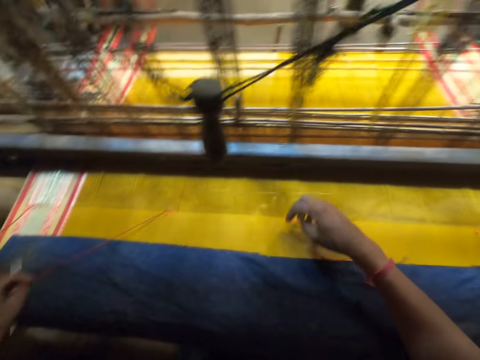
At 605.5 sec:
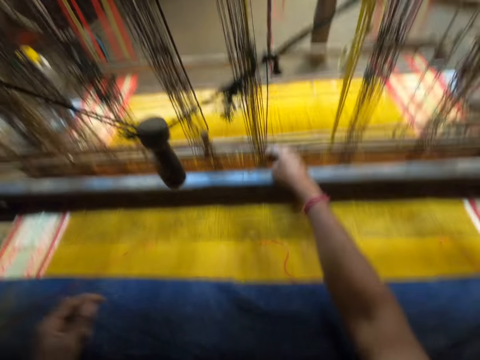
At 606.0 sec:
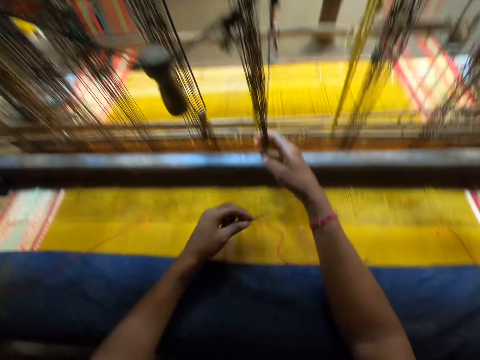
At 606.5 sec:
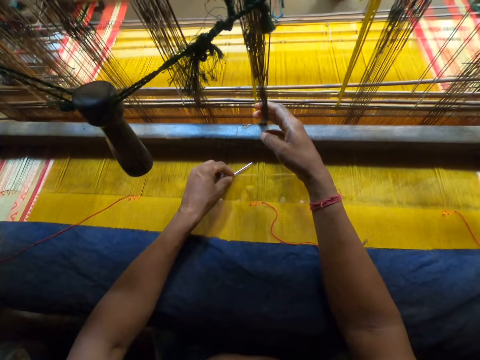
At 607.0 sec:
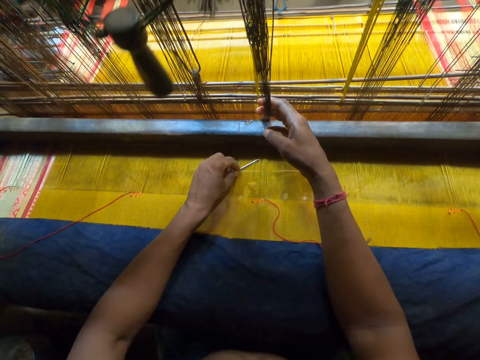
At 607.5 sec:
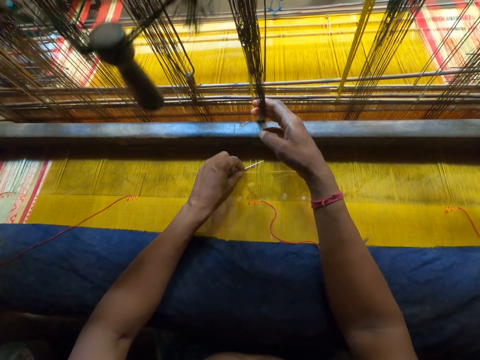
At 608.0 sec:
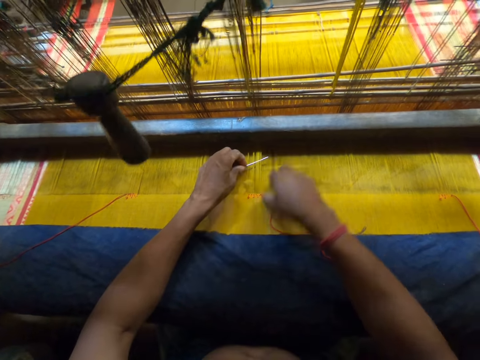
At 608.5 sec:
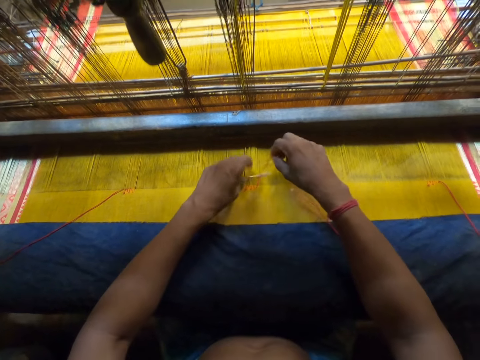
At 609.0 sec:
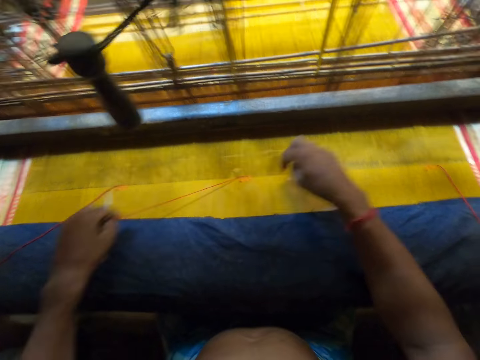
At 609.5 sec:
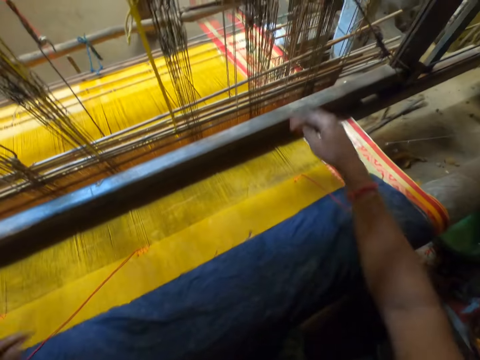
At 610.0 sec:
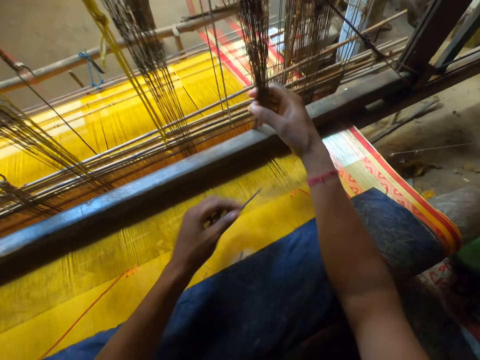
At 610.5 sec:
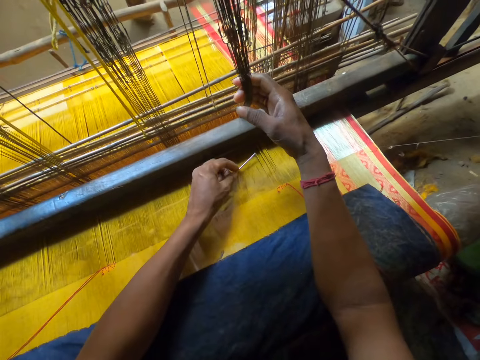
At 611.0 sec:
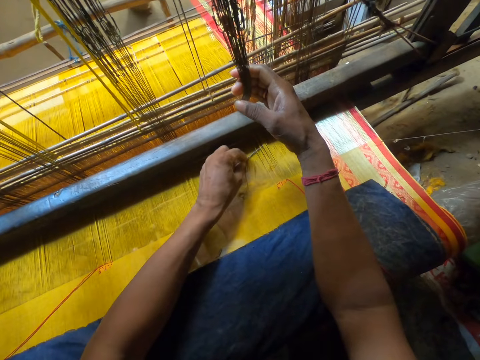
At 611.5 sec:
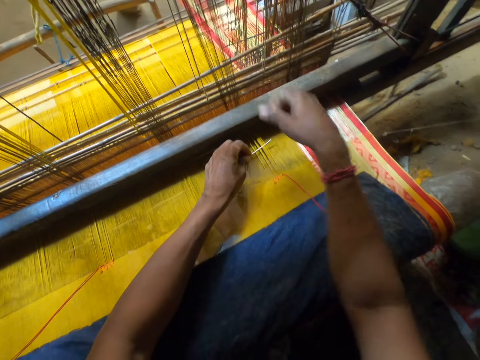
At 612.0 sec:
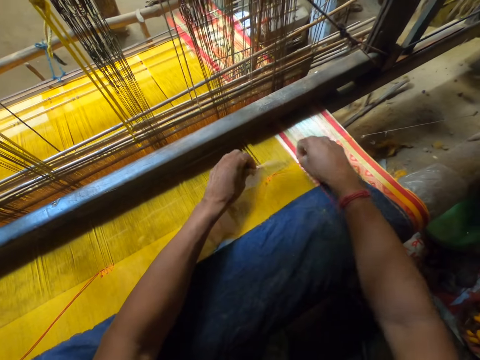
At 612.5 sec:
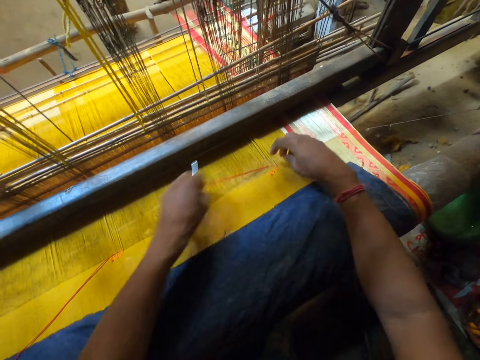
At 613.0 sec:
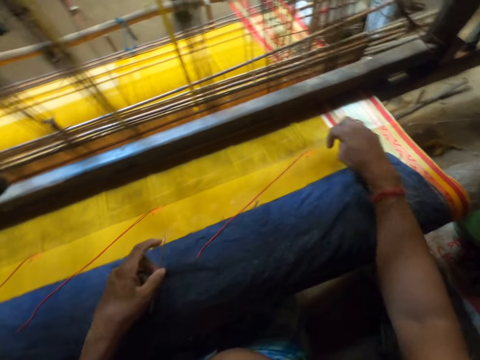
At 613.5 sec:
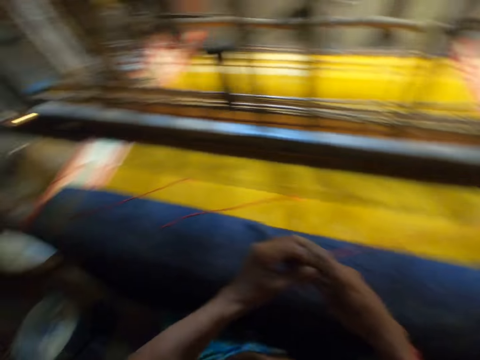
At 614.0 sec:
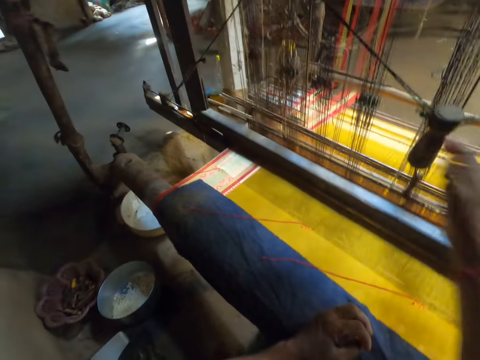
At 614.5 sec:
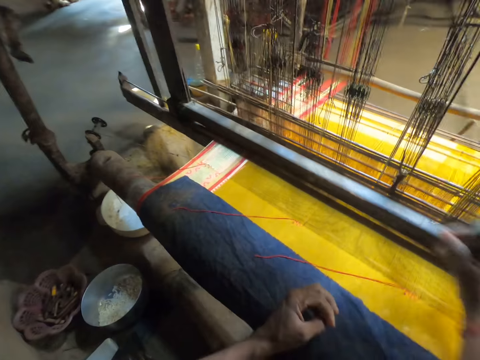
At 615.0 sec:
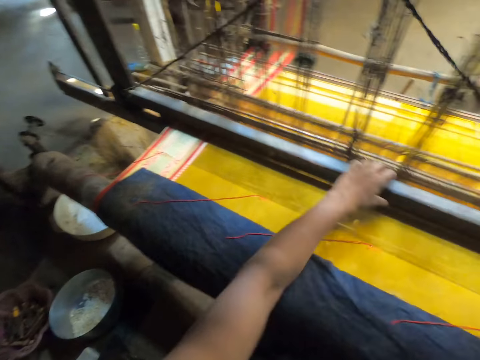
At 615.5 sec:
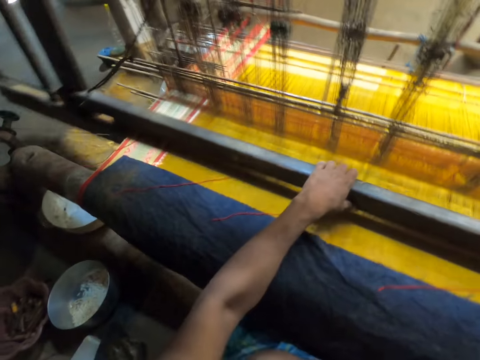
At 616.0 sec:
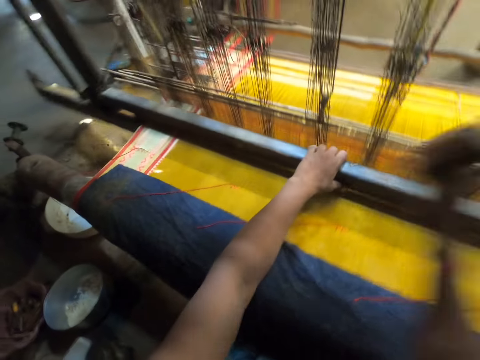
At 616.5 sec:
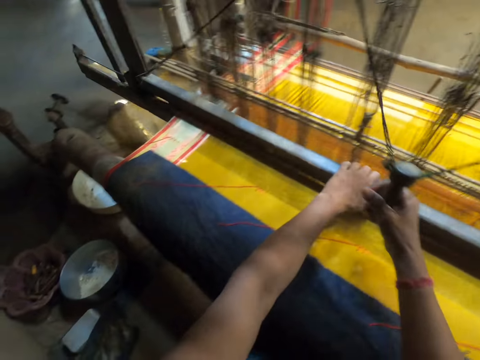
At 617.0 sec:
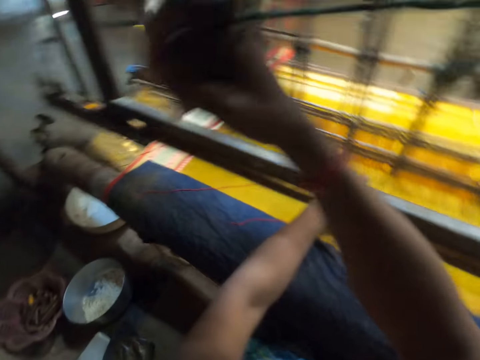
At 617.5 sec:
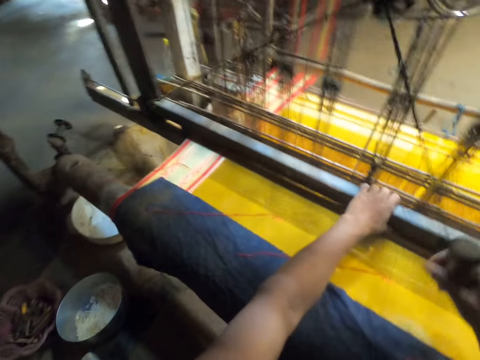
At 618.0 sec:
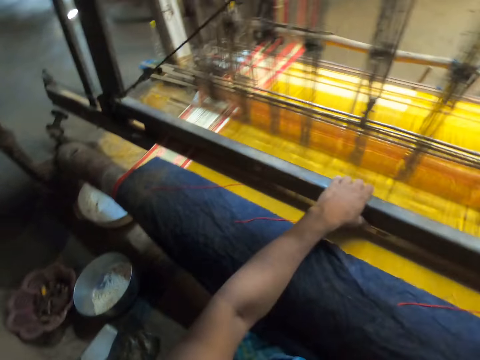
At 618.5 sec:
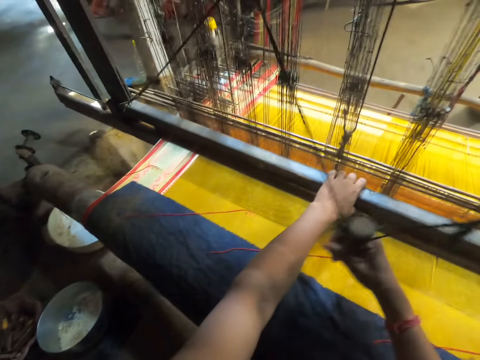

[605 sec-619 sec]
The camera wearer pulls a weaving needle. He hits the fabric with his right hand. He pulls a yarn with his right hand. He holds the heddles. He hits the fabric with the needle in his left hand. He puts the needle into the warp with his left hand. He picks up a thread with his right hand. He fixes the thread from his right hand into the warp with the needle in his left hand. He pulls the weaving needle. He hits the fabric with his right hand. He pulls the yarn with his right hand. He holds the heddles. He hits the fabric with the needle in his left hand. He puts the needle into the warp with his left hand. He picks up the thread with his right hand. He fixes the thread from his right hand into the warp with the needle in his left hand. He pulls the weaving needle. He passes the needle from his left hand to his right hand. He pulls a pull cord with his right hand. He weaves the fabric with a loom. He pulls a batten with his left hand.

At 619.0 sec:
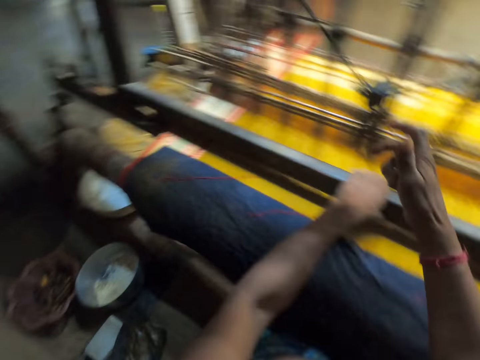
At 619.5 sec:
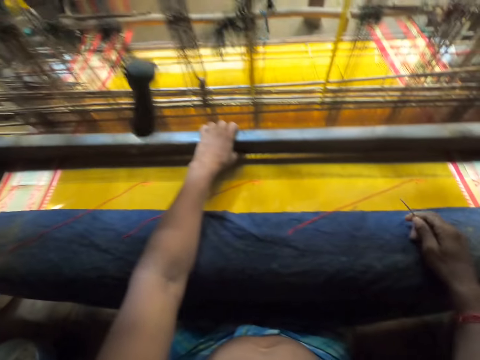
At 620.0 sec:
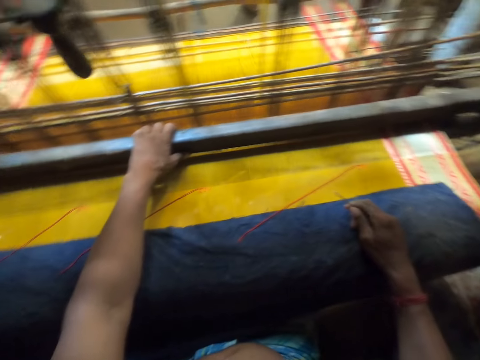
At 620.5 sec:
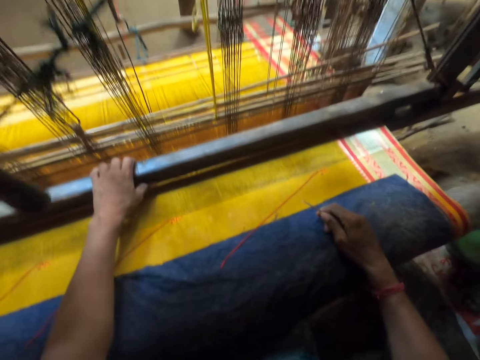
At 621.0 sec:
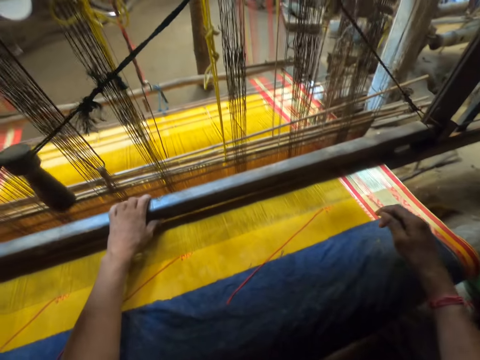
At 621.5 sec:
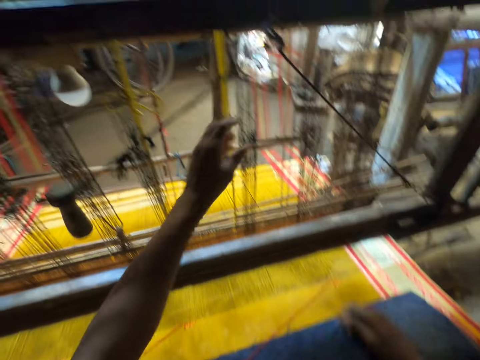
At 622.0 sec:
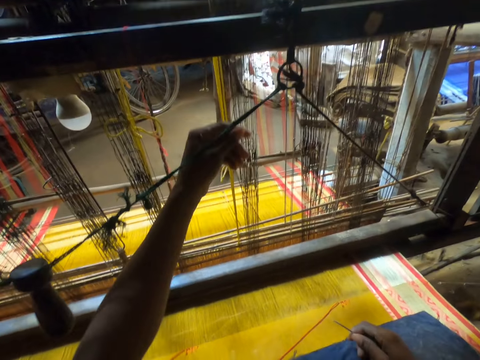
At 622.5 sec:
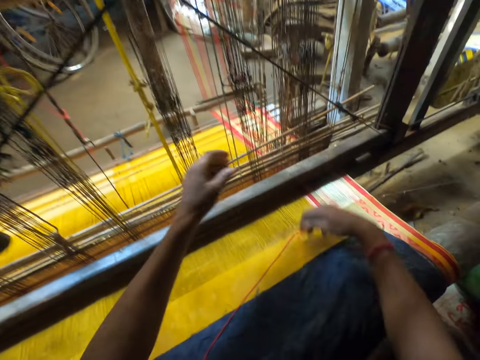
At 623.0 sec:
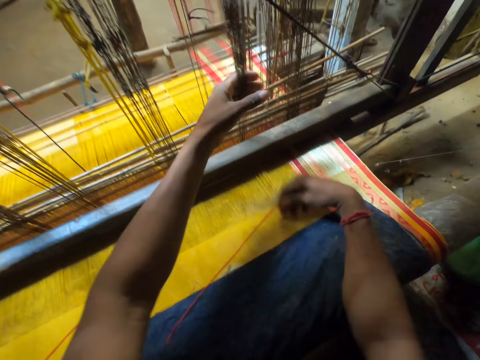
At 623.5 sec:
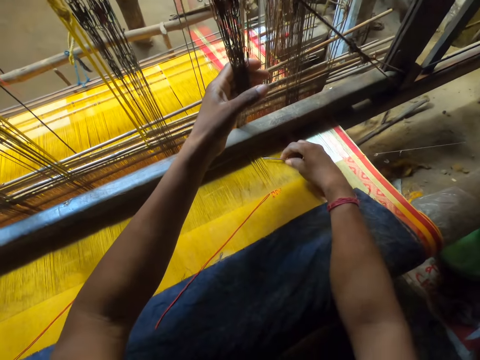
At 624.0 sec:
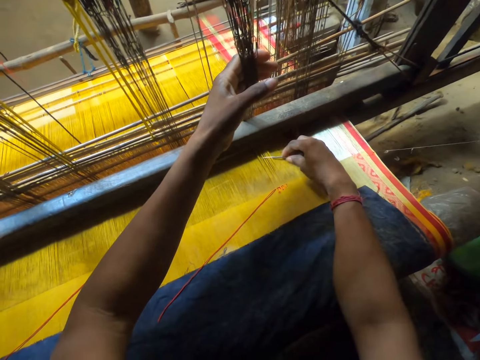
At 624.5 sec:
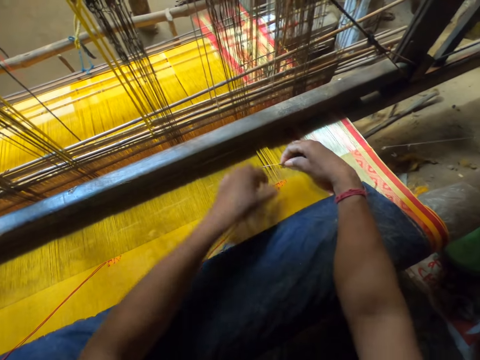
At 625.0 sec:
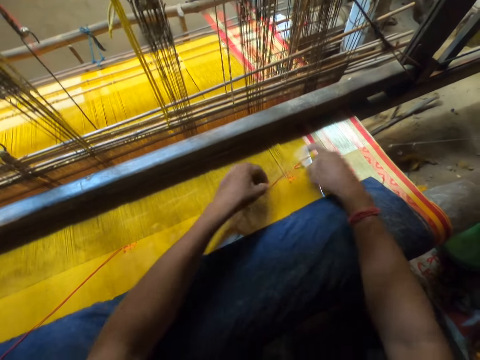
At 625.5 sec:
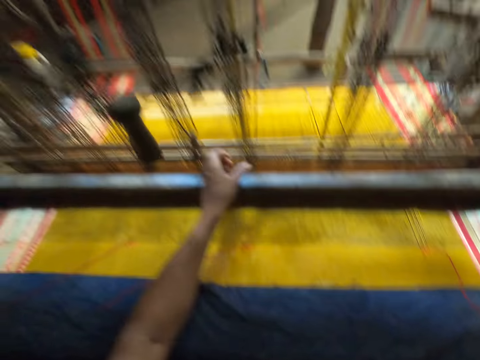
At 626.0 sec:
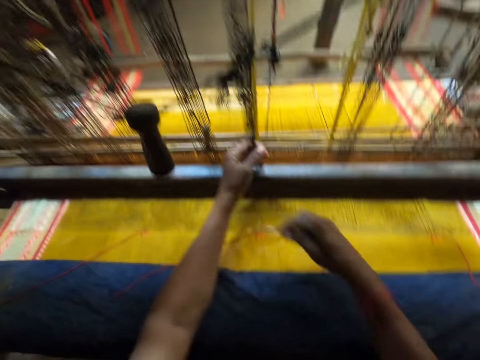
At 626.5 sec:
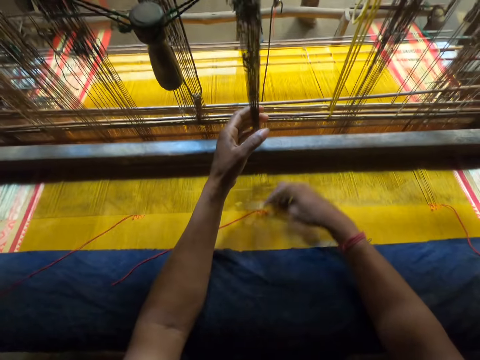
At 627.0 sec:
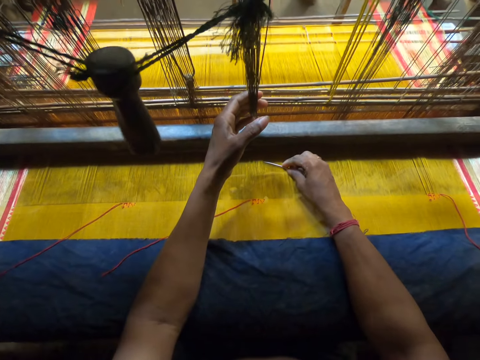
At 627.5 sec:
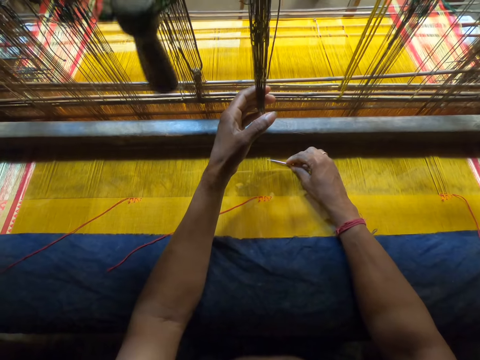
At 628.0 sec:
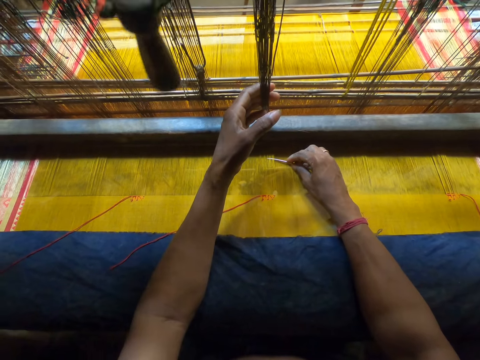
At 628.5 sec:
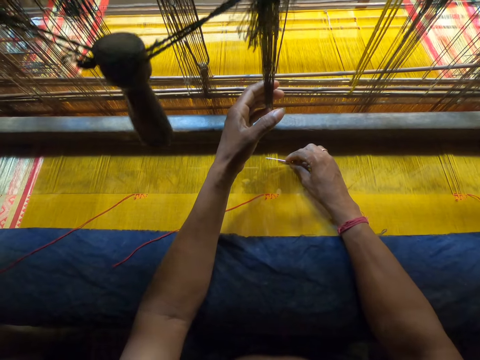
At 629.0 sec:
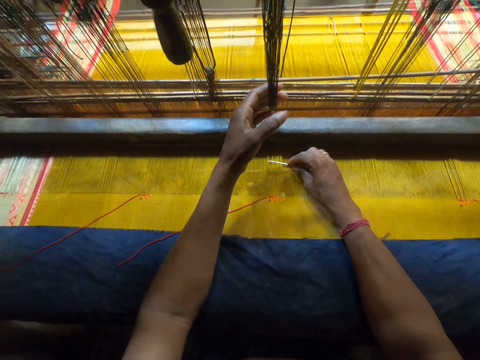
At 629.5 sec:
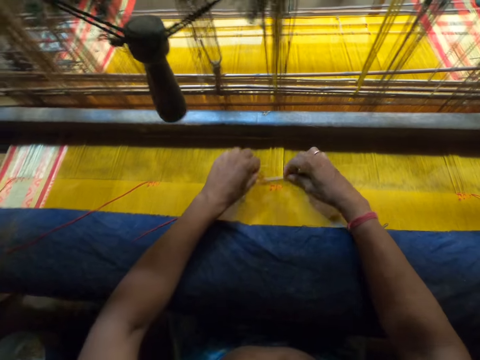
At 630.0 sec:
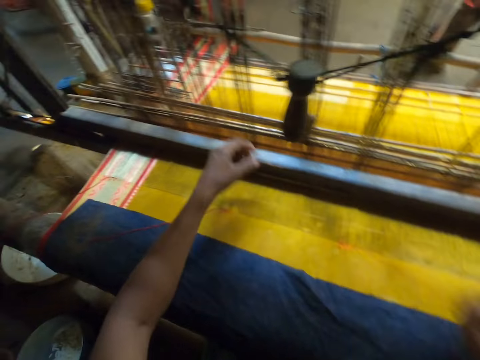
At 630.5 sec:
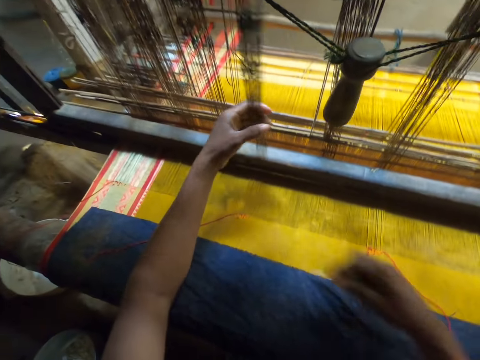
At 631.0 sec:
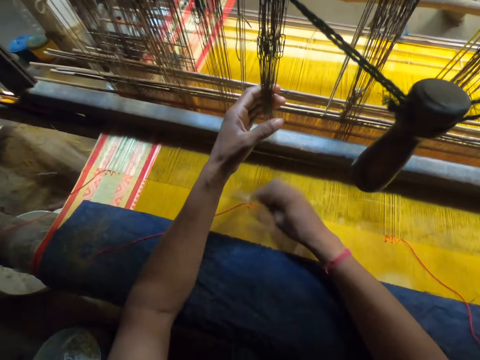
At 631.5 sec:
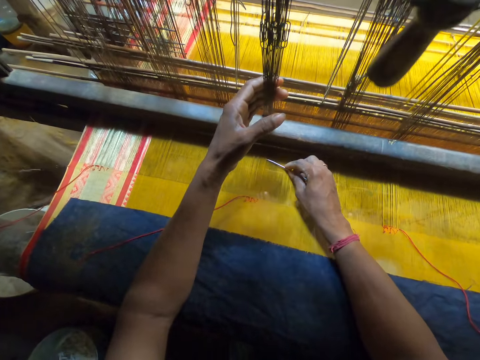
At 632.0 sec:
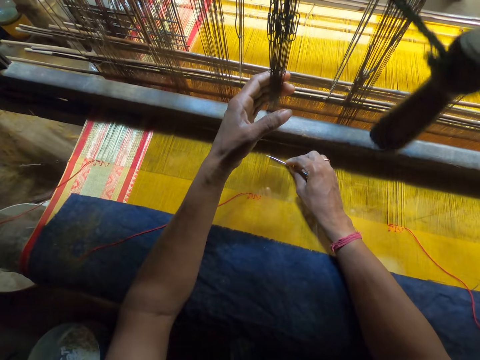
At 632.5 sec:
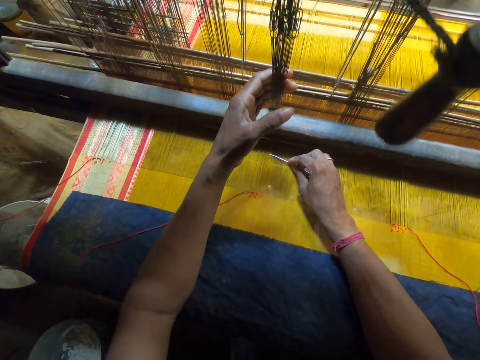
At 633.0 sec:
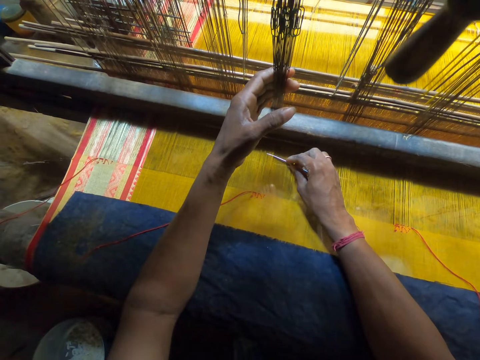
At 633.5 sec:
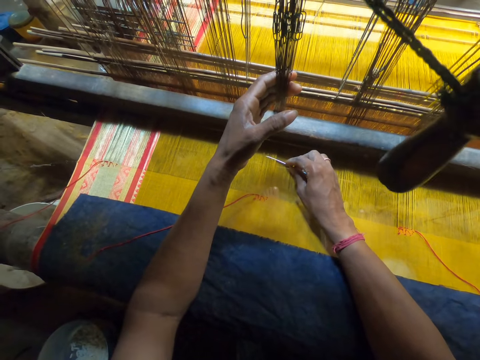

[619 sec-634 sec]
The camera wearer pulls a yarn with his left hand. He hits the fabric with the needle in his right hand. He pulls the yarn with his left hand. He holds the heddles. He puts the needle into the warp with his right hand. He picks up a thread with his left hand. He fixes the thread from his left hand into the warp with the needle in his right hand. He pulls a weaving needle. He holds the heddles. He pulls the yarn with his left hand. He hits the fabric with the needle in his right hand. He puts the needle into the warp with his right hand. He picks up the thread with his left hand. He fixes the thread from his left hand into the warp with the needle in his right hand. He pulls the weaving needle. He pulls the yarn with his left hand. He holds the heddles. He hits the fabric with the needle in his right hand. He puts the needle into the warp with his right hand.
